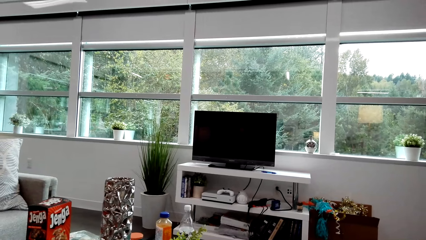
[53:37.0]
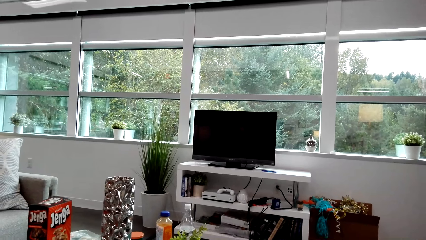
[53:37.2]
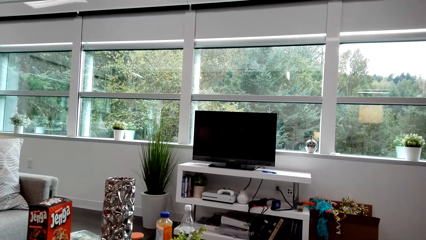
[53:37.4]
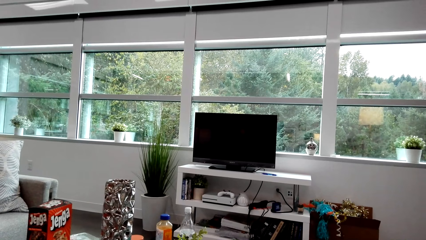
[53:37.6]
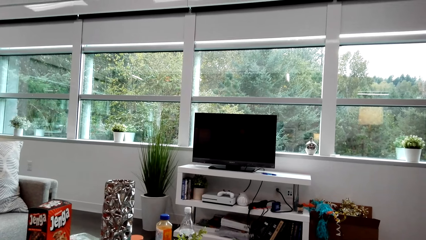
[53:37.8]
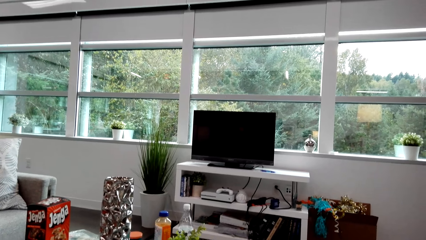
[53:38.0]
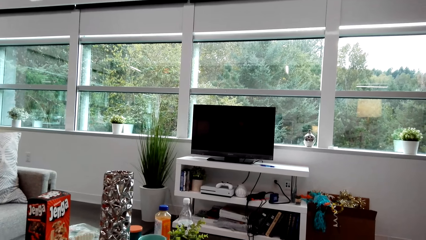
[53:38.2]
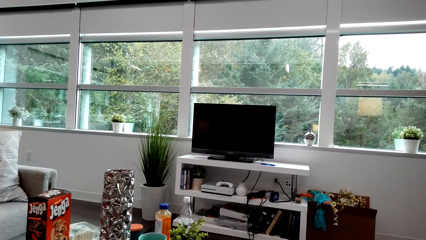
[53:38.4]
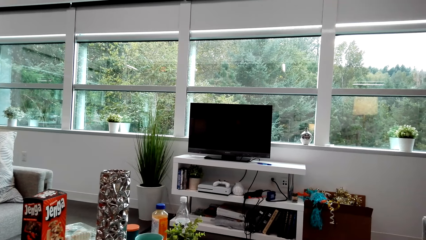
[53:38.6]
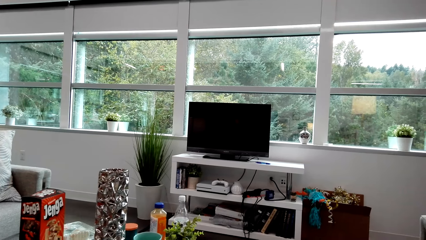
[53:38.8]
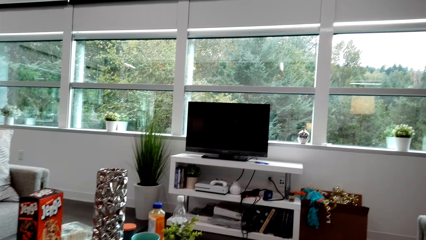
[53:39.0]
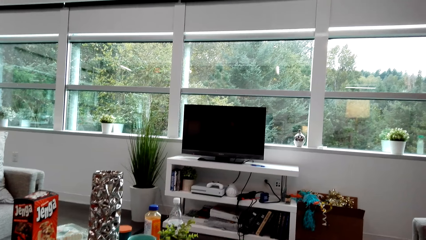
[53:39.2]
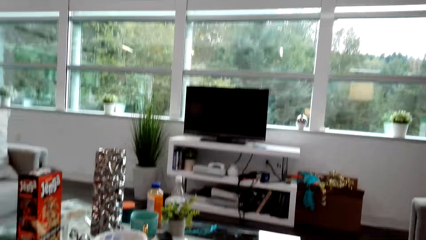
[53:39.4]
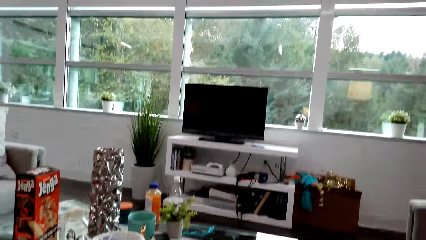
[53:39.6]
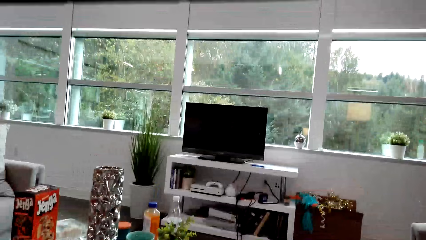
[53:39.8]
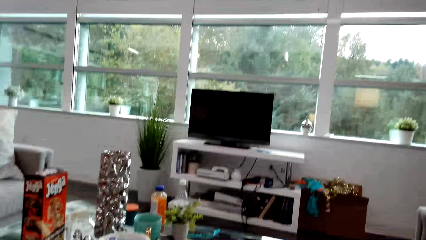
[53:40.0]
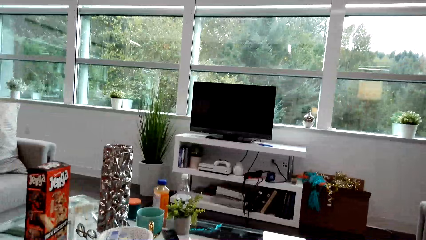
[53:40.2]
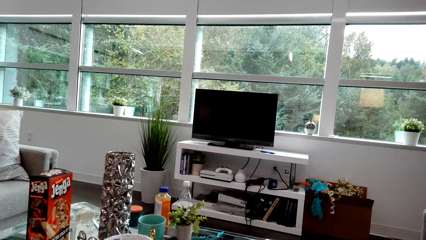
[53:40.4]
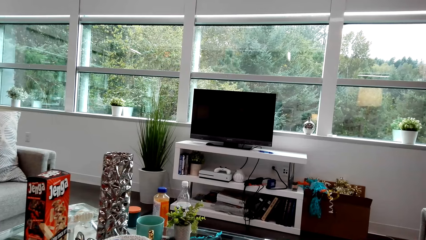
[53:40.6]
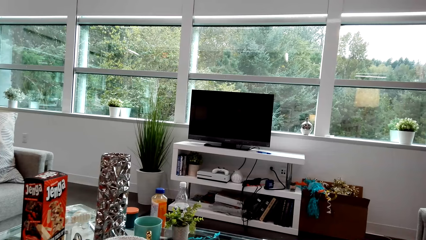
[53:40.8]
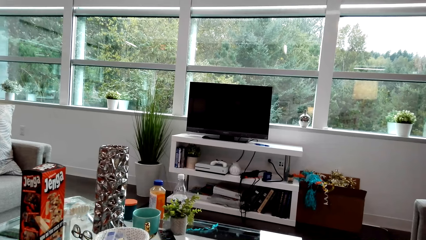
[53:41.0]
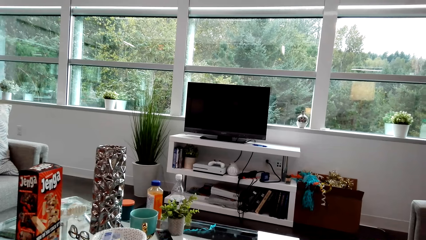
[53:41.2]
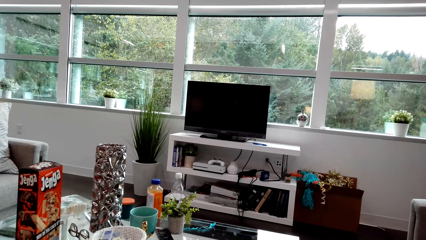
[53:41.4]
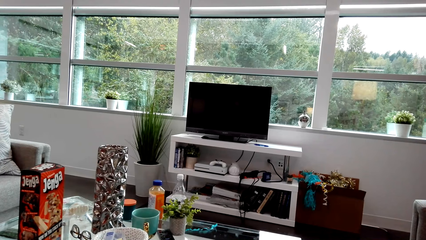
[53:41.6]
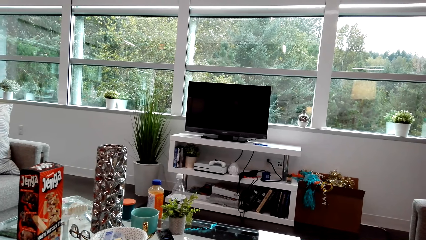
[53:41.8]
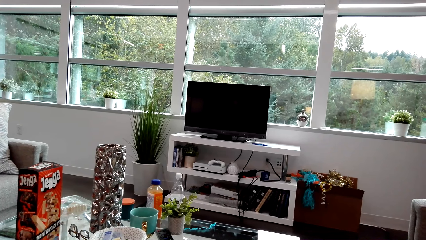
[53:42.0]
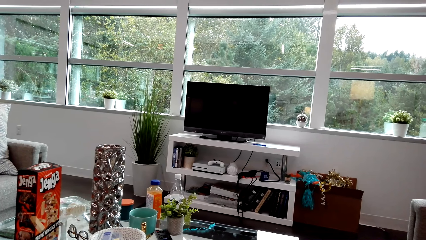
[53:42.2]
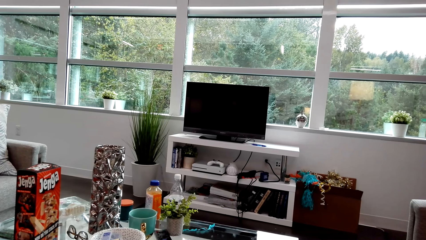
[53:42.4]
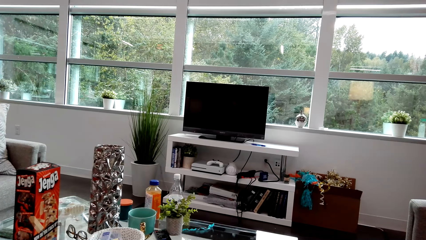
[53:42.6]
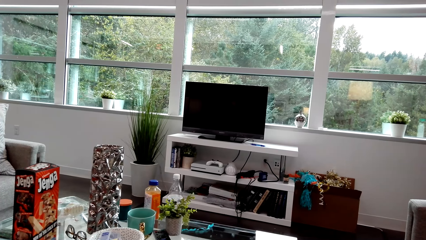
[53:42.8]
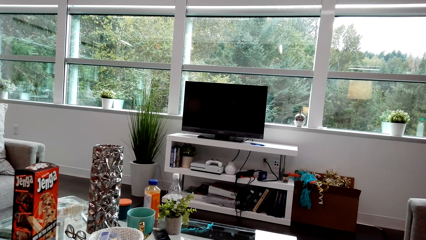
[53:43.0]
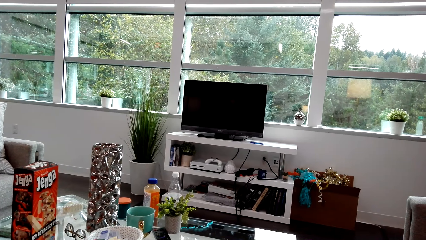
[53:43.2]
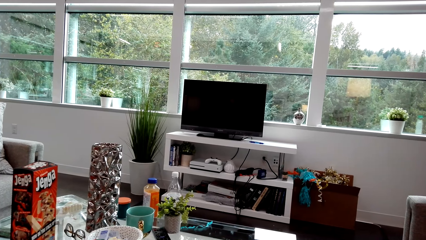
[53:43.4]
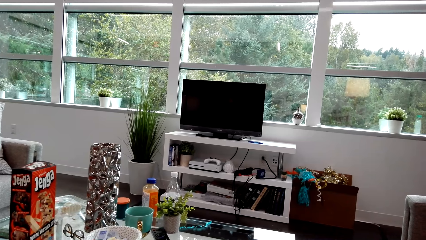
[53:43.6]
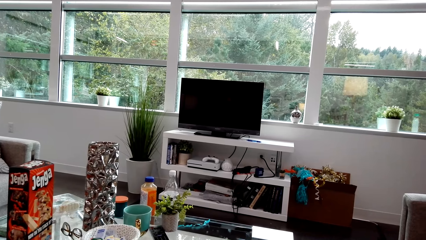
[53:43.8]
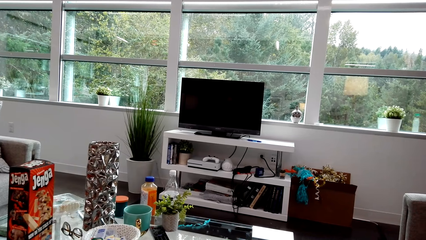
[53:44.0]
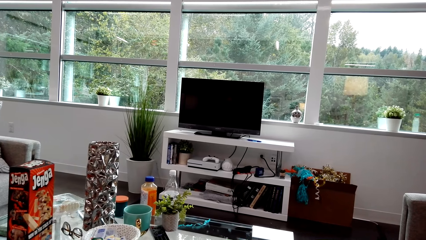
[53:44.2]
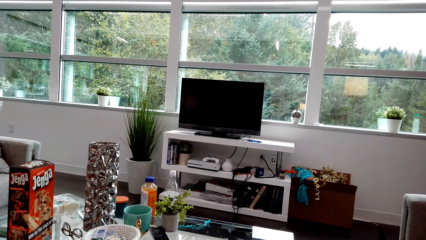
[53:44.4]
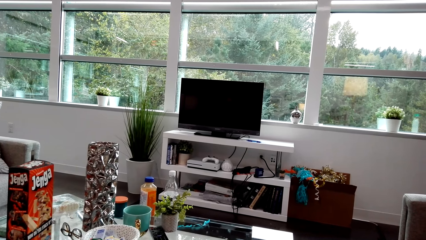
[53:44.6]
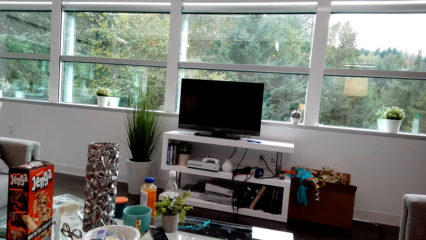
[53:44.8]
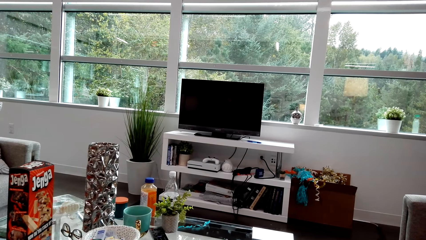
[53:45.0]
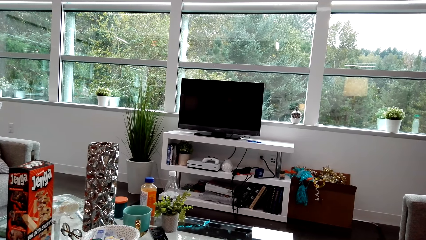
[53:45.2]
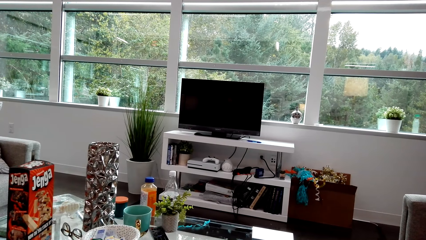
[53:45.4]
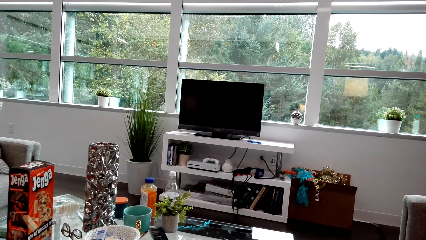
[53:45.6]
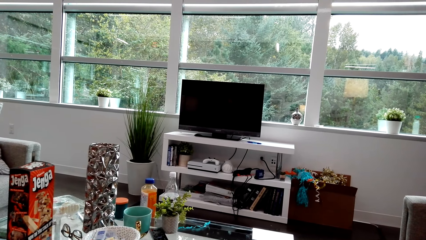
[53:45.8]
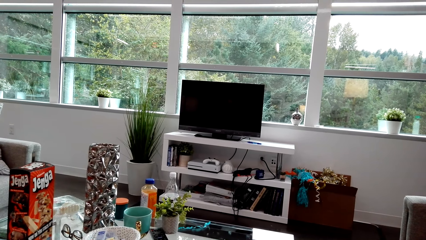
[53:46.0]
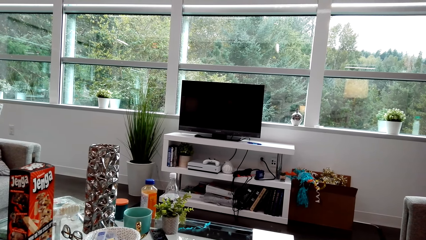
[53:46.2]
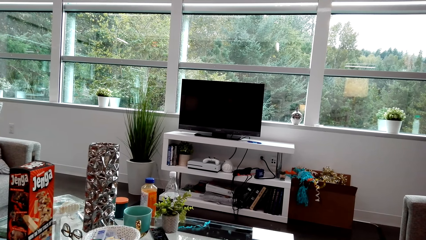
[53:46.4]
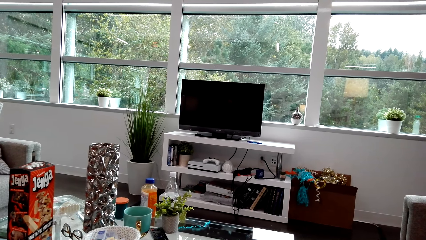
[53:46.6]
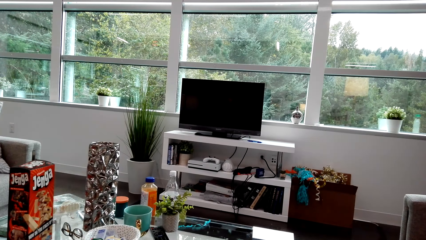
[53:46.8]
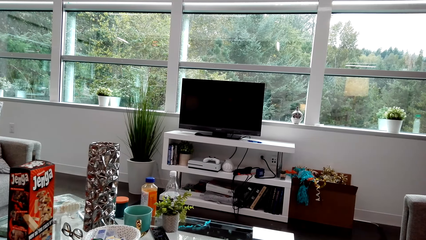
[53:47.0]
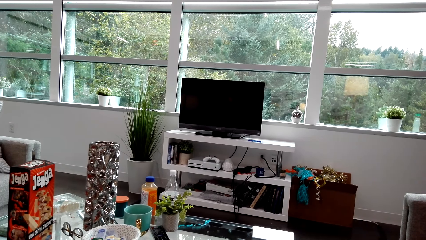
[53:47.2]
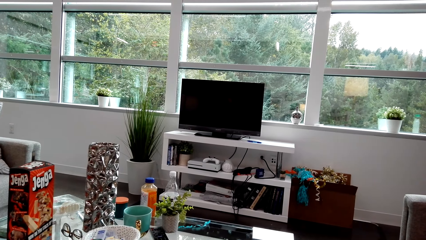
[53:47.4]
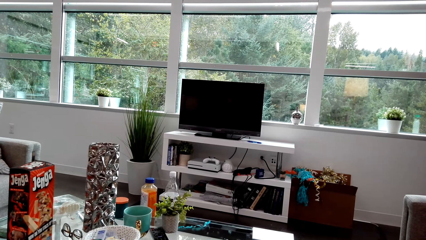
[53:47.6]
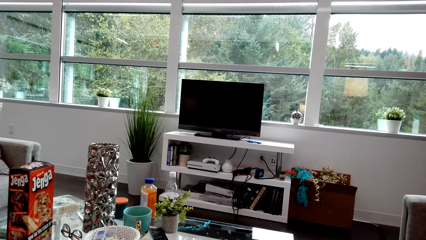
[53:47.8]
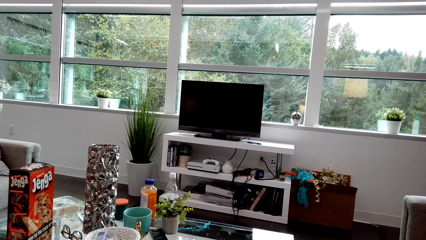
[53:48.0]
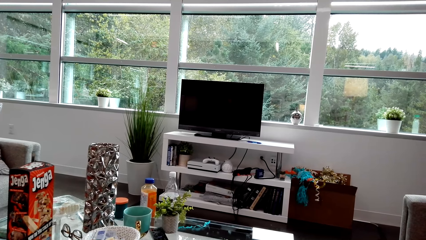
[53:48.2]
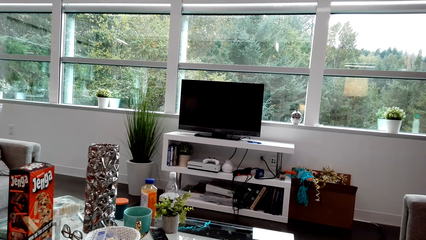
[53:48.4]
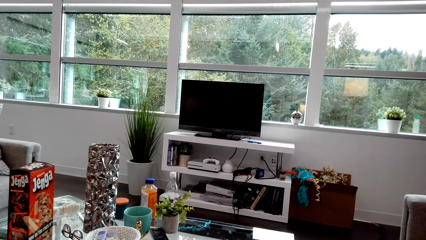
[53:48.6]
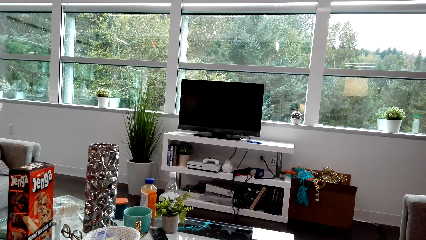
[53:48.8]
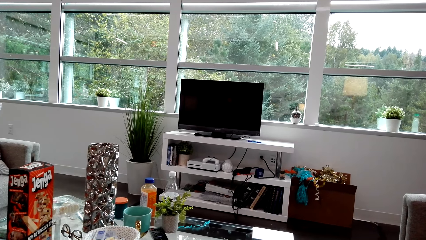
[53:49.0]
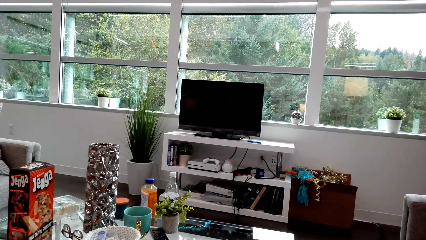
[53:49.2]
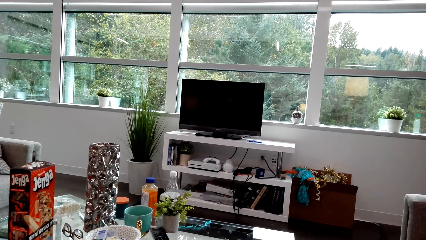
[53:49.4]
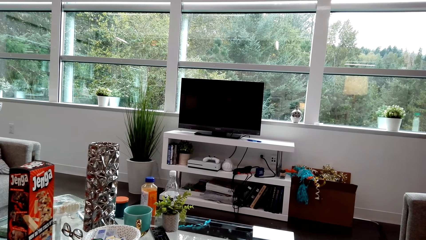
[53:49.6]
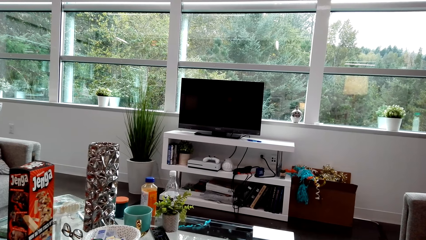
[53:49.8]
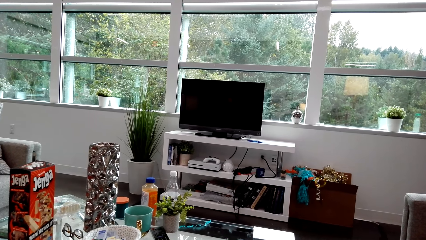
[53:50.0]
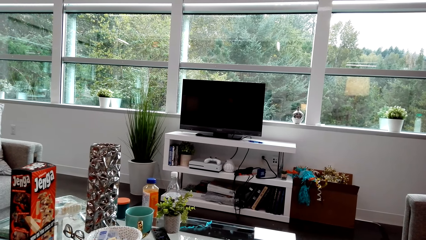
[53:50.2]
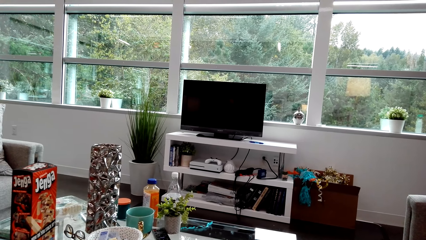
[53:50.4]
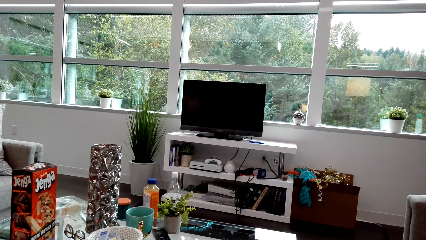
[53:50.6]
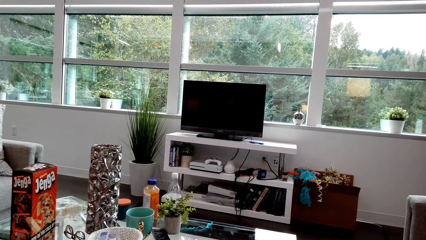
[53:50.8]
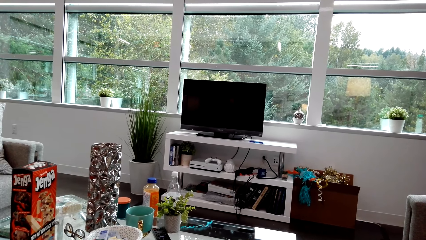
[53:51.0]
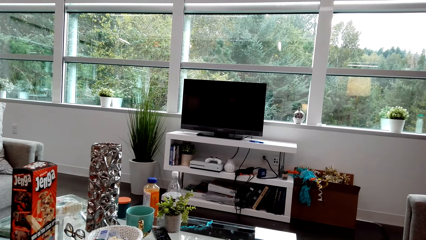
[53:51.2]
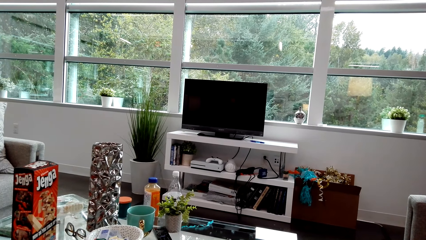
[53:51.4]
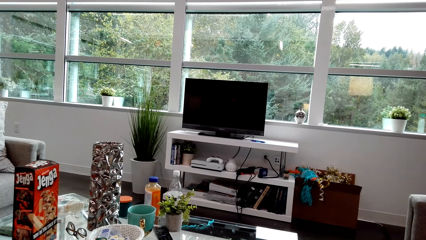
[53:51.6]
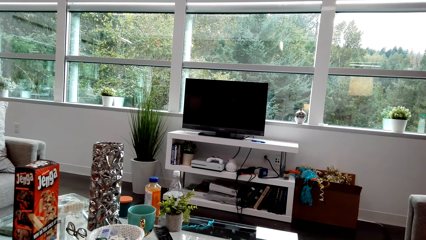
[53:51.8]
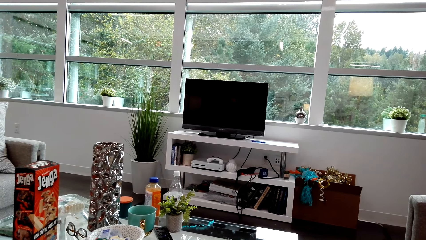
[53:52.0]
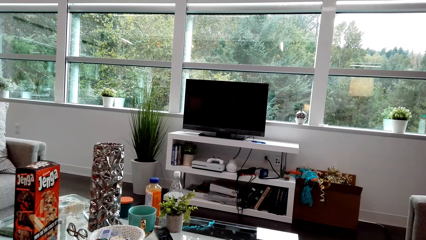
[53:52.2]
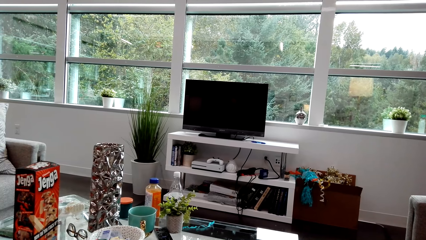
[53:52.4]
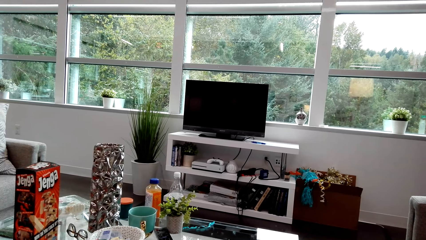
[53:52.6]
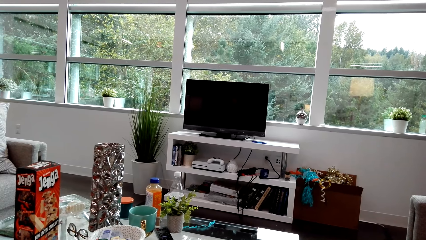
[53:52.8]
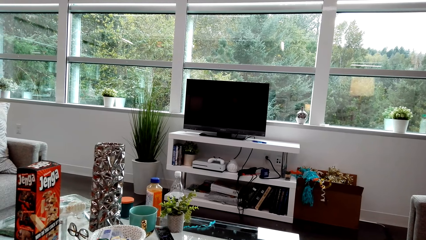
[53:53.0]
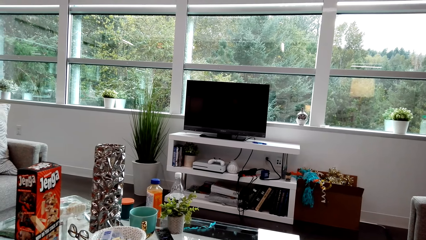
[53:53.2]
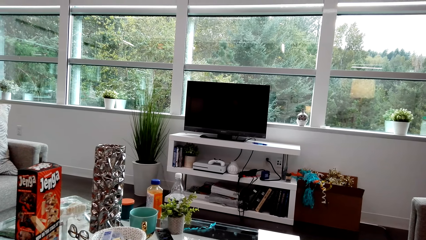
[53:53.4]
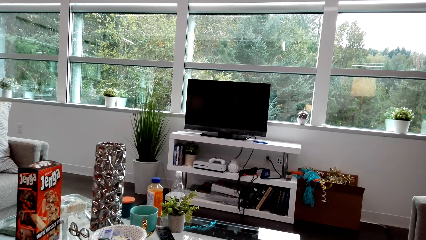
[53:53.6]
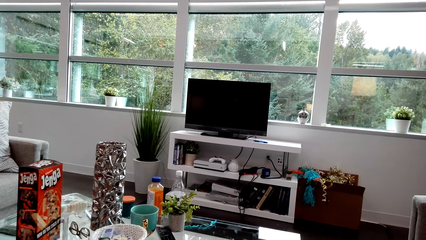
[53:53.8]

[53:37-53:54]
The camera wearer looks around. They dialogue with a lady.
